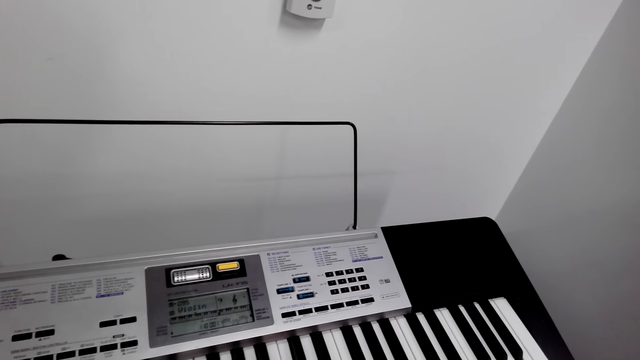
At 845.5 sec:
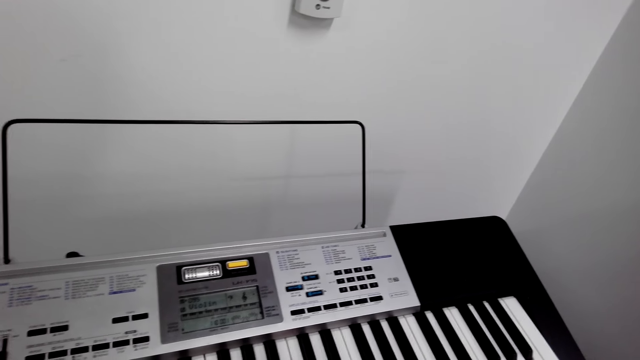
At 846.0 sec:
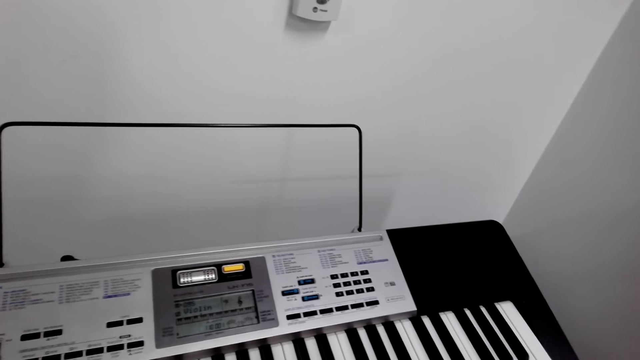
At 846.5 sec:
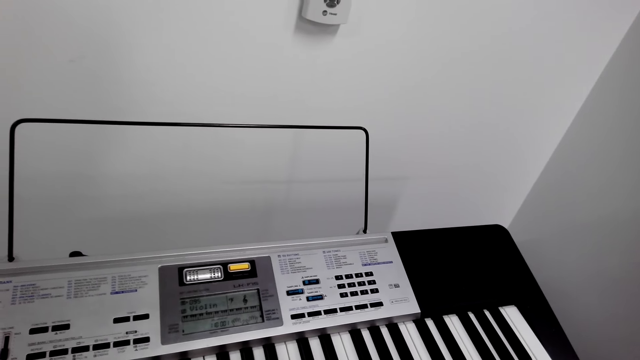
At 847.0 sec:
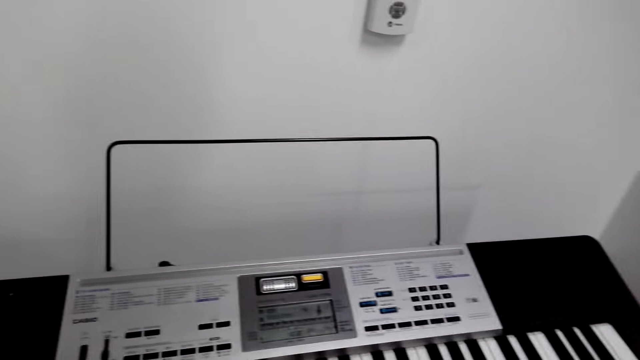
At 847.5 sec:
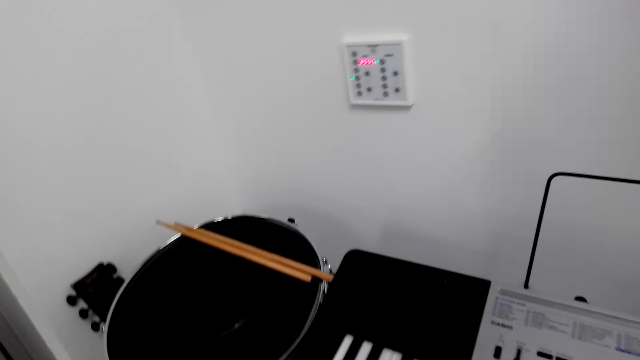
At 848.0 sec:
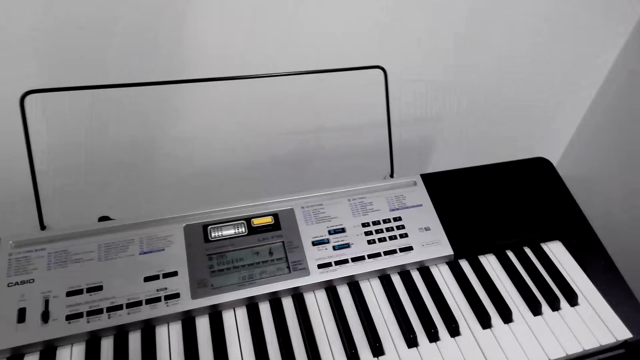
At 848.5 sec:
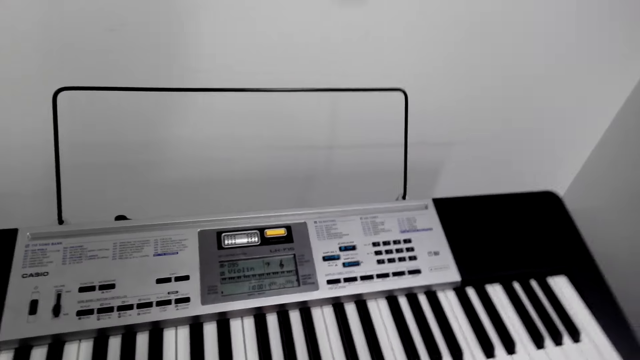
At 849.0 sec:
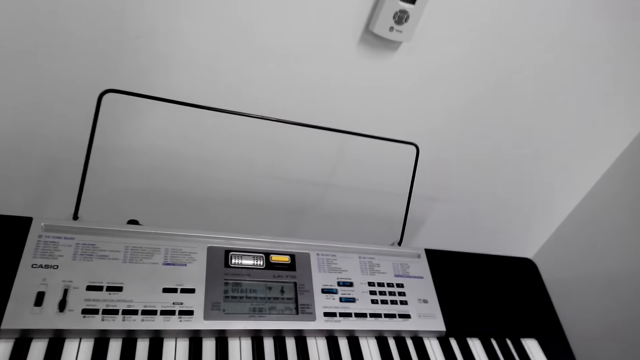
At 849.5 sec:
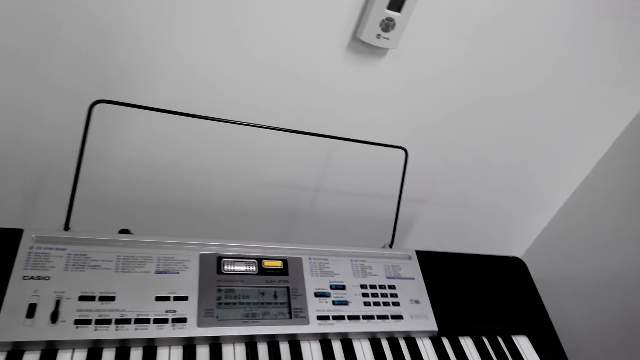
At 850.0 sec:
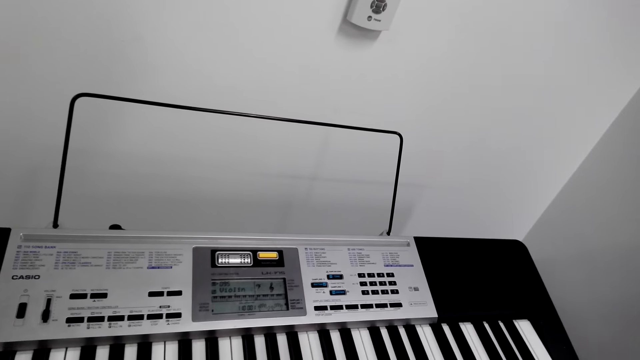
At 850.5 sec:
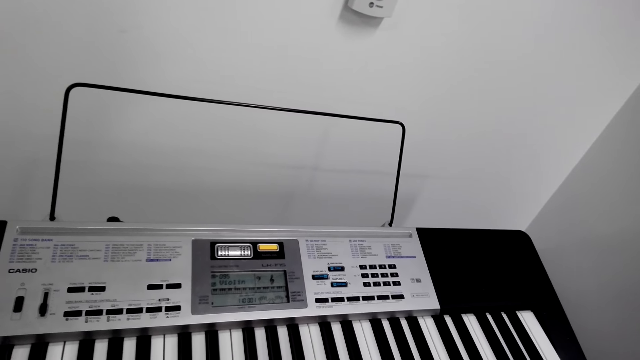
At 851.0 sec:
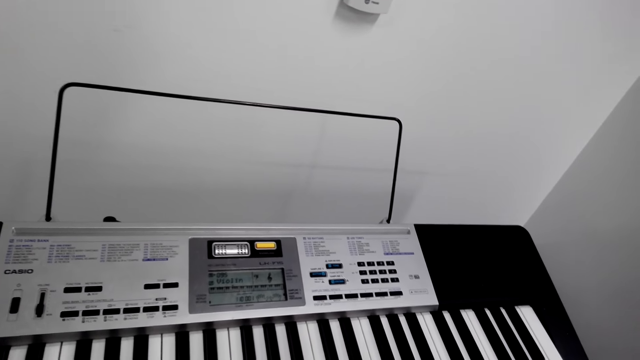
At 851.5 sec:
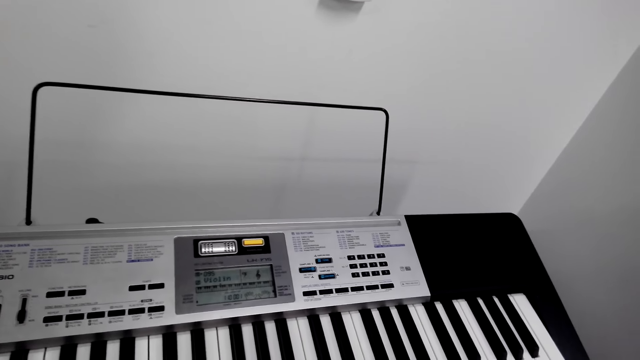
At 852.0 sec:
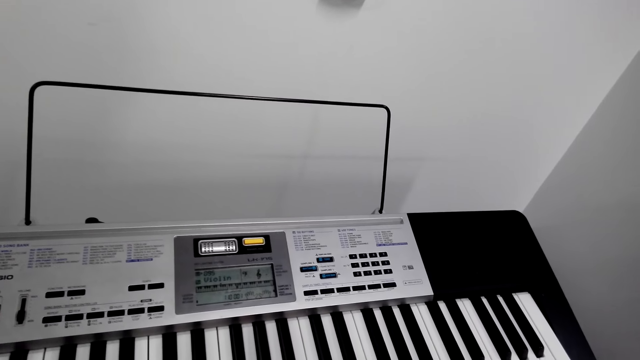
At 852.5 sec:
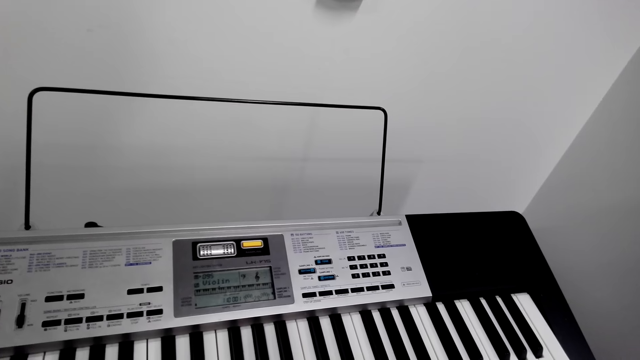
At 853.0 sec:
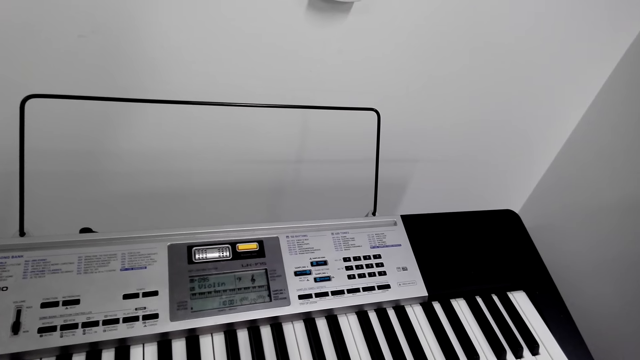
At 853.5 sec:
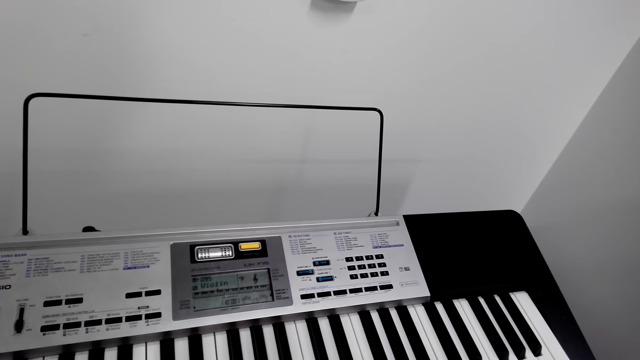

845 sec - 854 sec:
The camera wearer looks around. They play a piano.

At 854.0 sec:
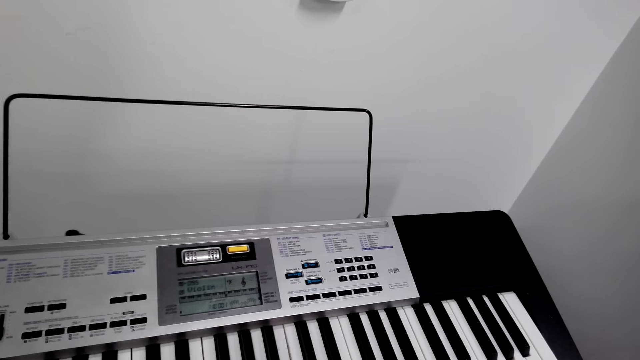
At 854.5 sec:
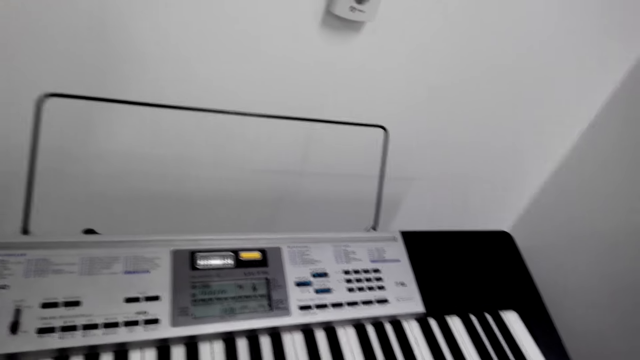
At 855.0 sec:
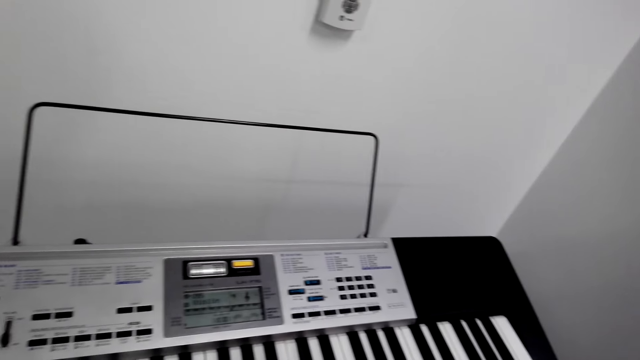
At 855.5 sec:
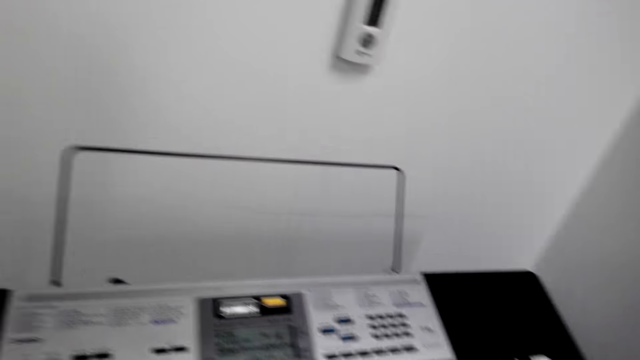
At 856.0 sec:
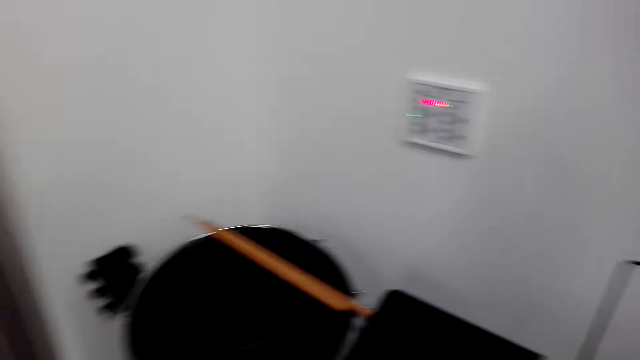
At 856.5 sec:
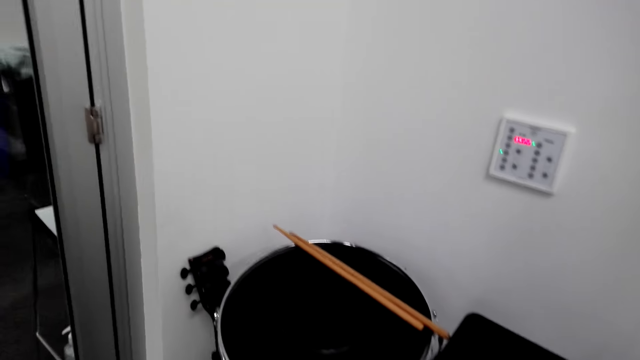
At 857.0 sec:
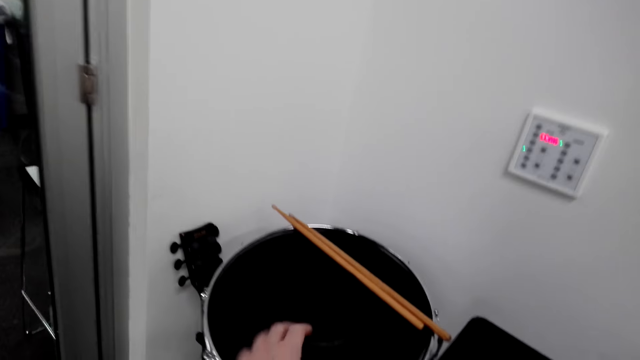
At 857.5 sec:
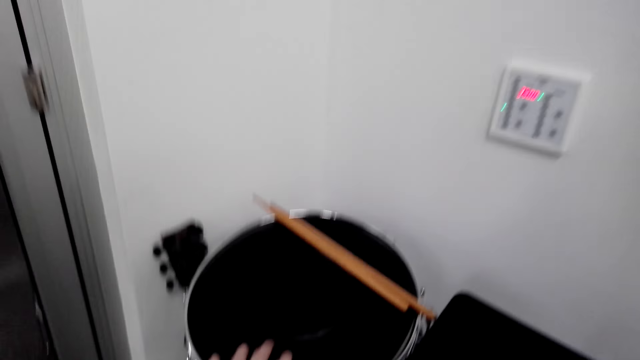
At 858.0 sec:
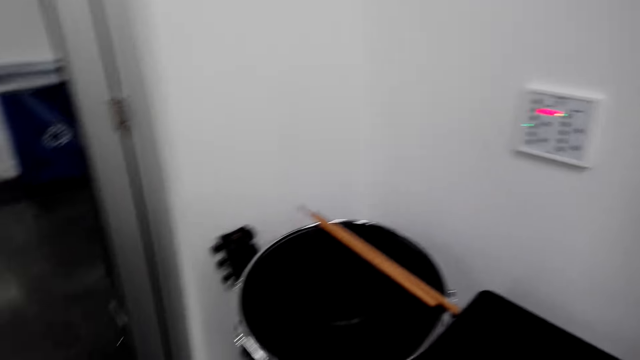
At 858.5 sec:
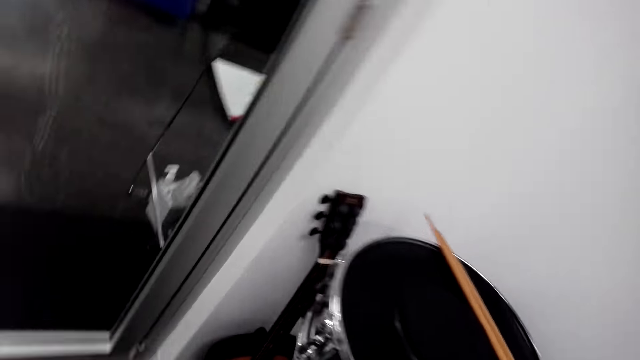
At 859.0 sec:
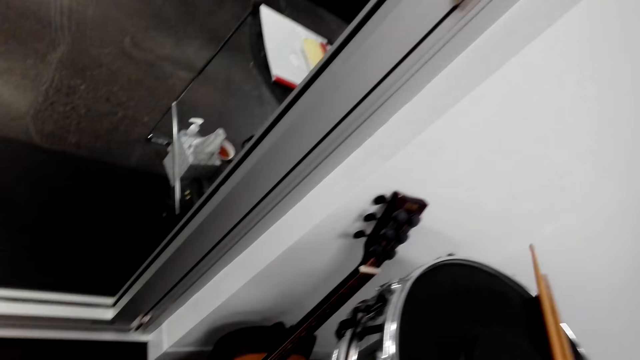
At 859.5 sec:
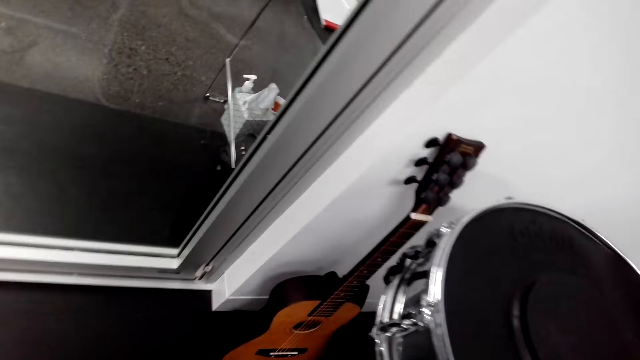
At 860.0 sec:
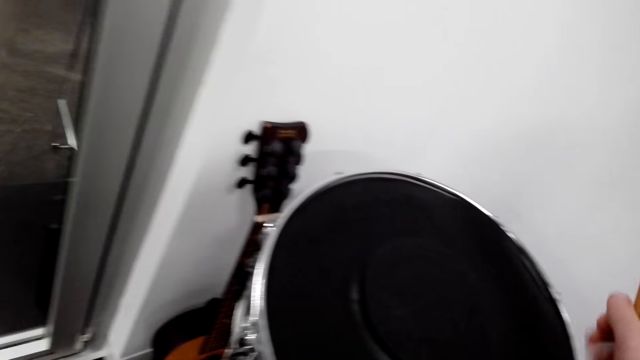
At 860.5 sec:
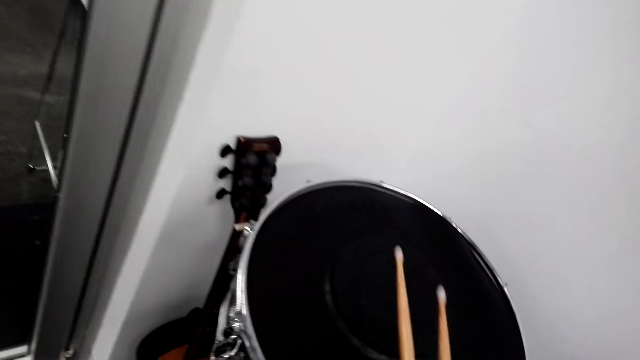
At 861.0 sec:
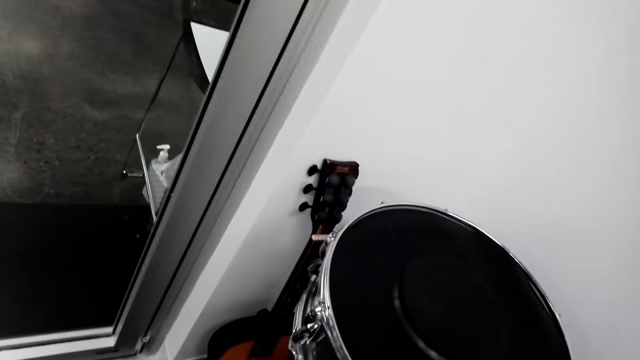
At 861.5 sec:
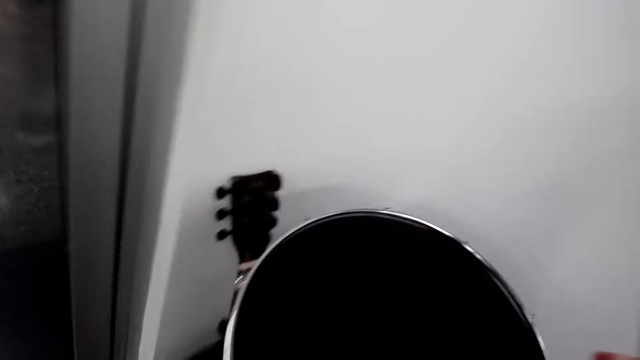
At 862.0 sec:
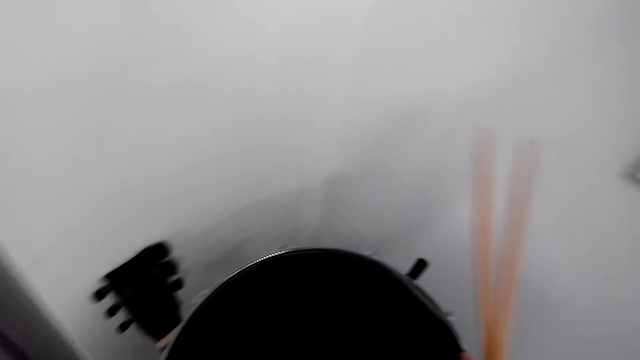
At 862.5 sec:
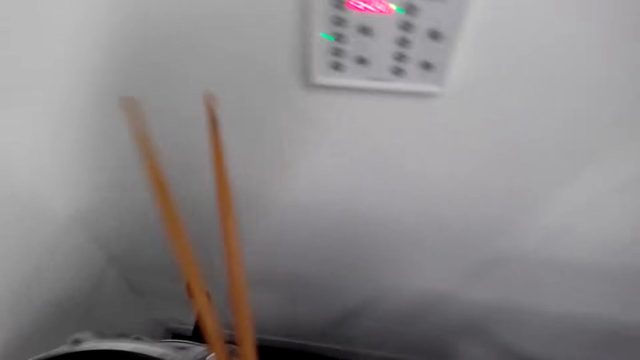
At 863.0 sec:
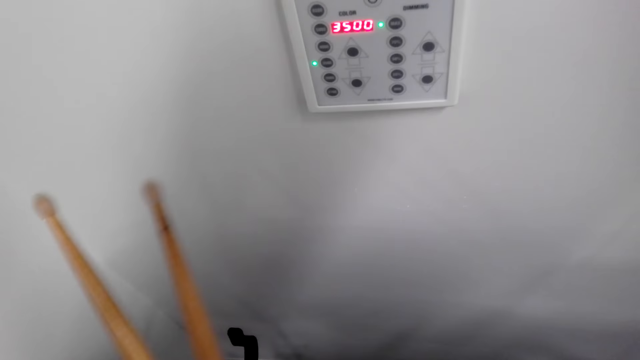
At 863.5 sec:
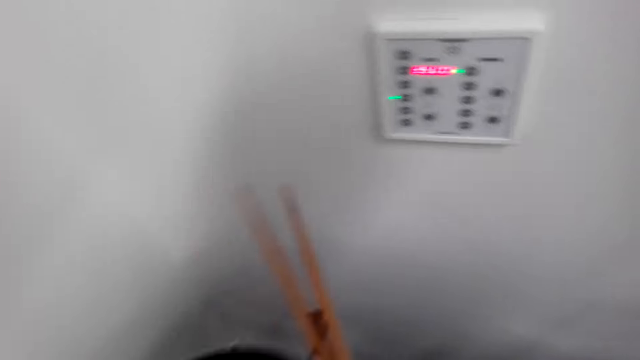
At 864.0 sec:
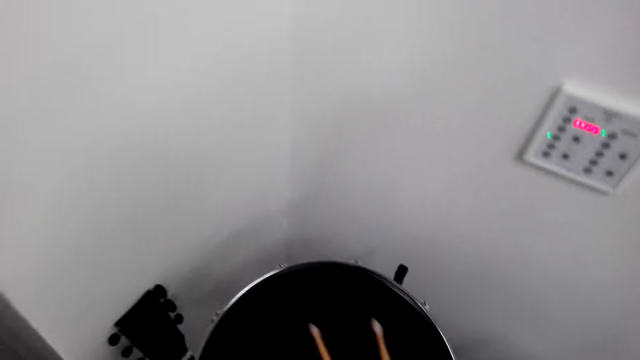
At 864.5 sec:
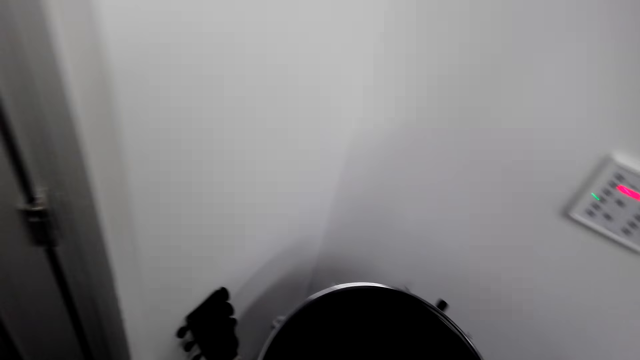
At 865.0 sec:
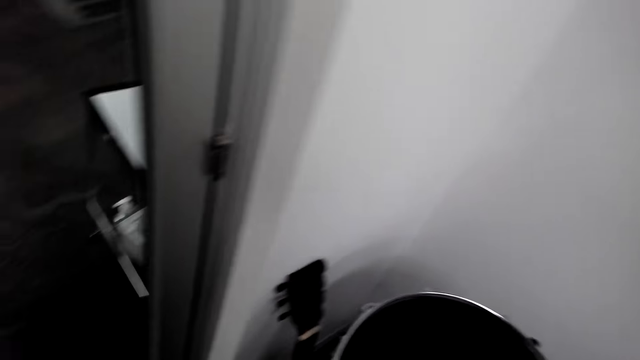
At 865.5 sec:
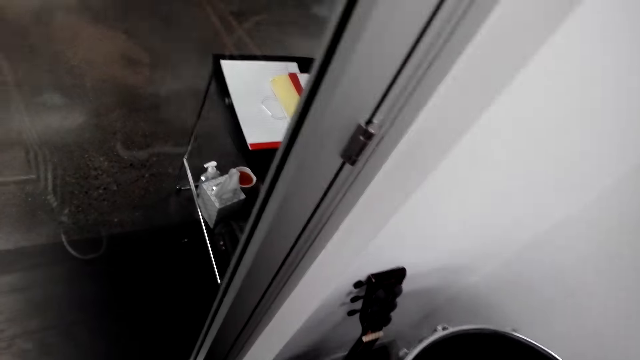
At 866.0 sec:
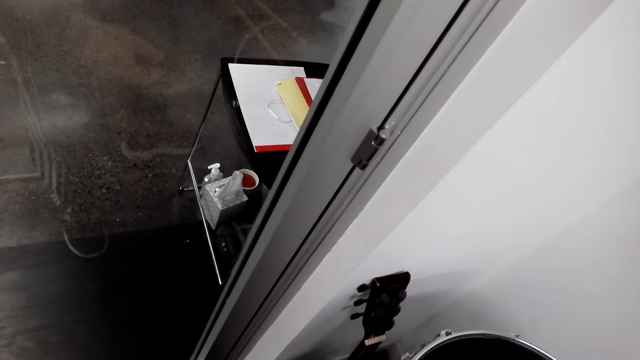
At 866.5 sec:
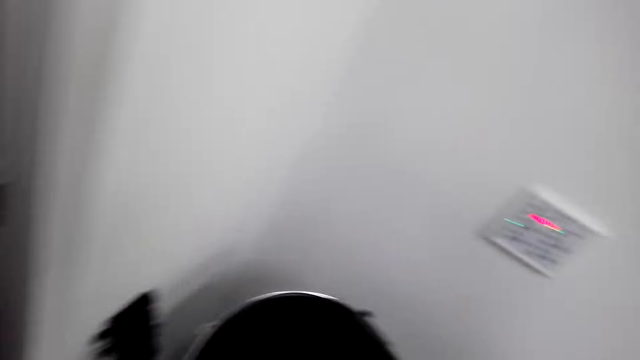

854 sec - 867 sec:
The camera wearer looks around. They touch the drum. They look around. They pick the drum sticks. They move around. They play the drum with the sticks.
